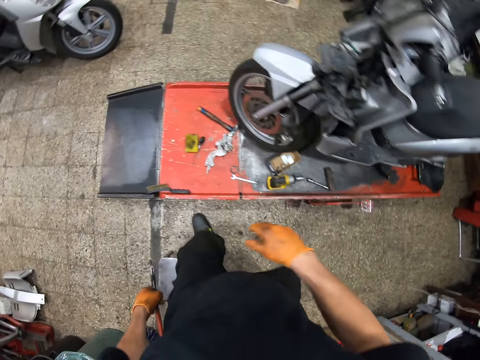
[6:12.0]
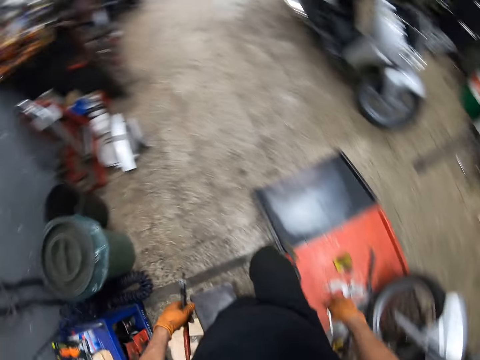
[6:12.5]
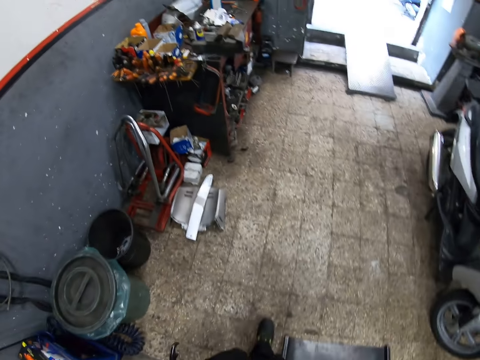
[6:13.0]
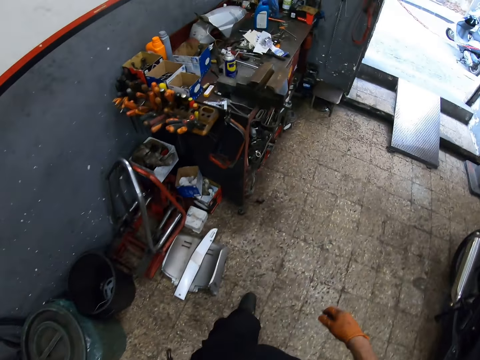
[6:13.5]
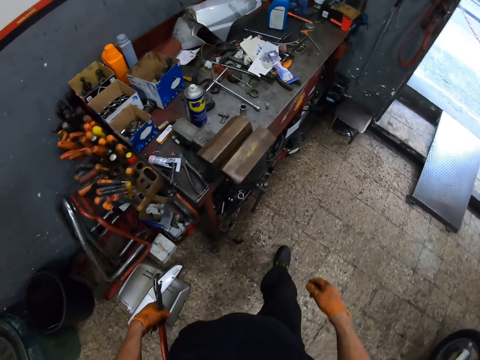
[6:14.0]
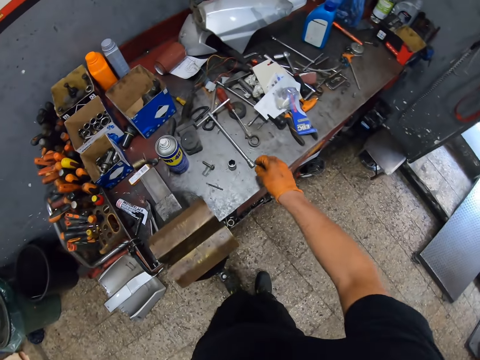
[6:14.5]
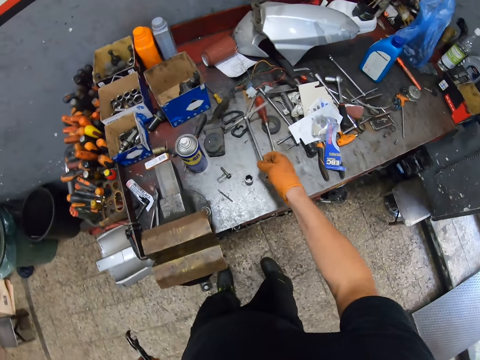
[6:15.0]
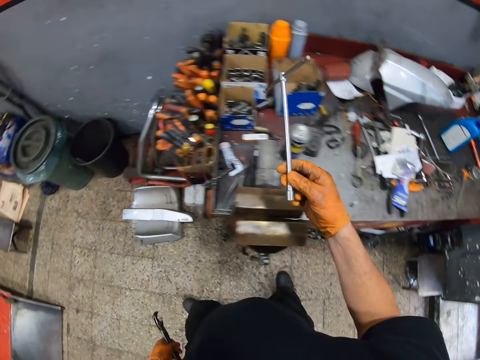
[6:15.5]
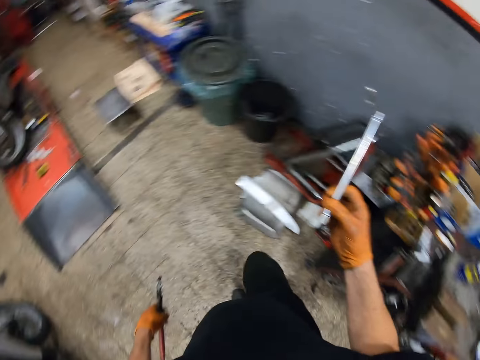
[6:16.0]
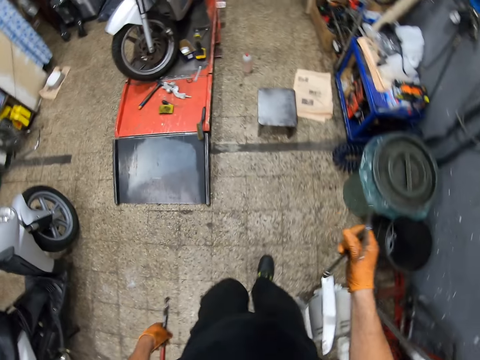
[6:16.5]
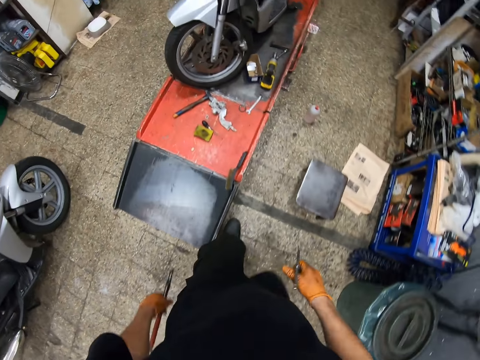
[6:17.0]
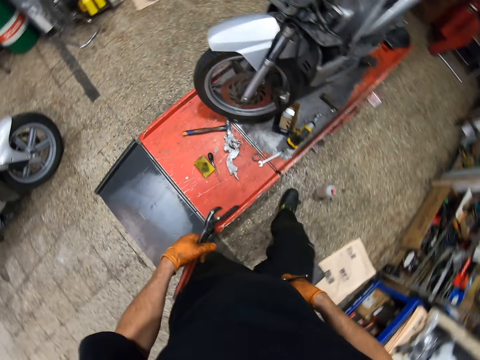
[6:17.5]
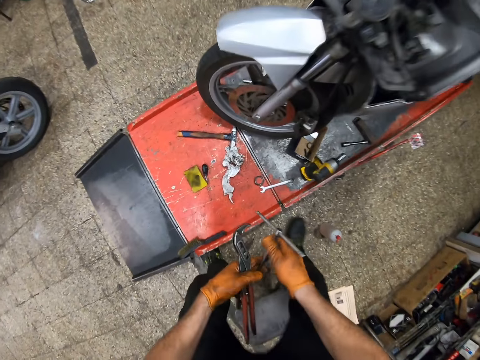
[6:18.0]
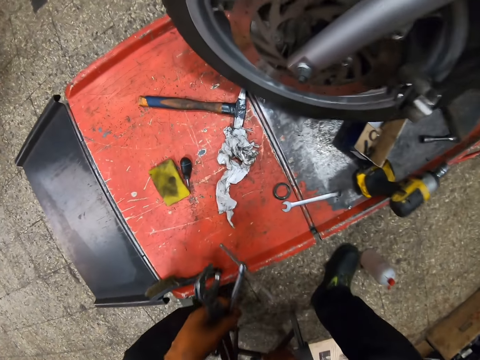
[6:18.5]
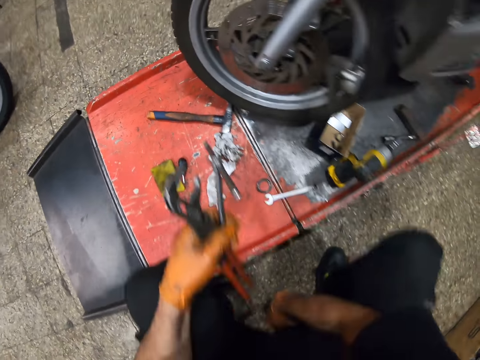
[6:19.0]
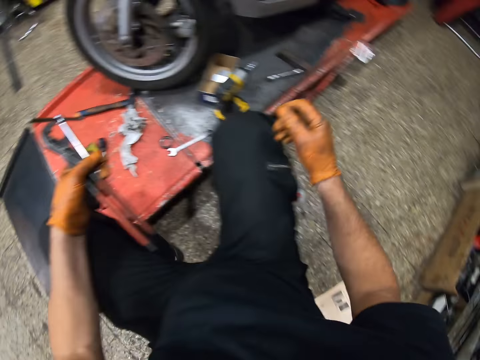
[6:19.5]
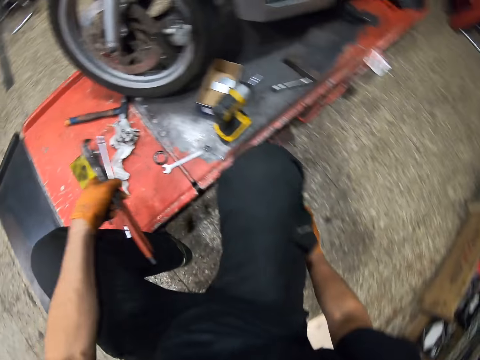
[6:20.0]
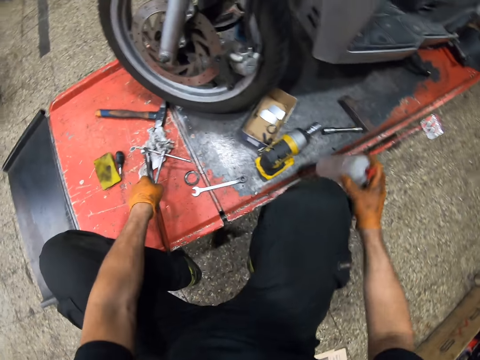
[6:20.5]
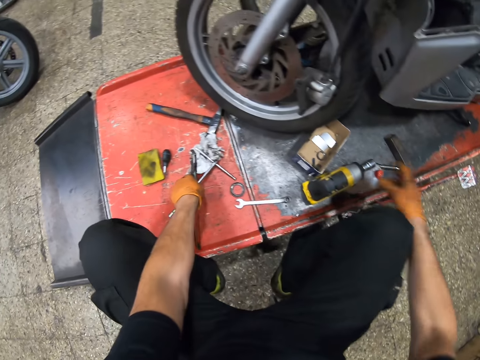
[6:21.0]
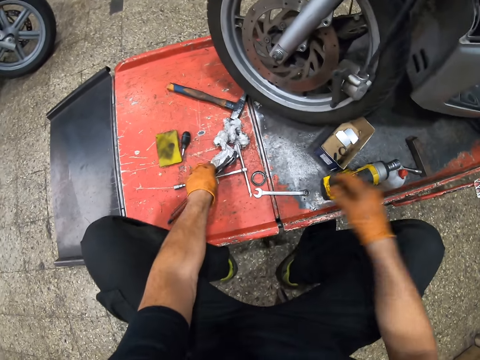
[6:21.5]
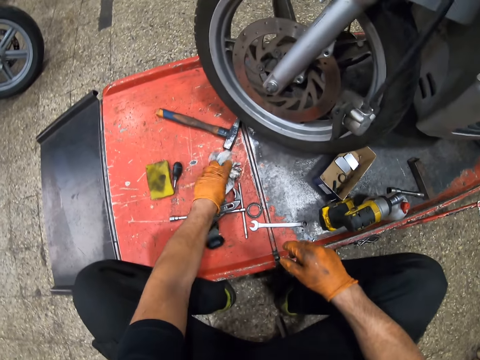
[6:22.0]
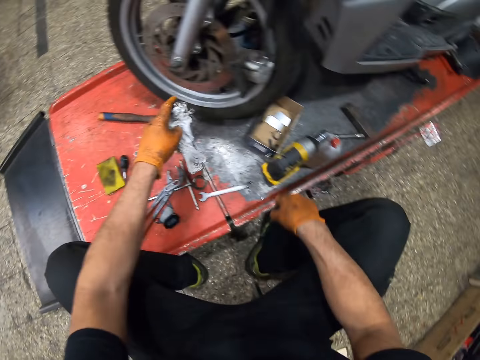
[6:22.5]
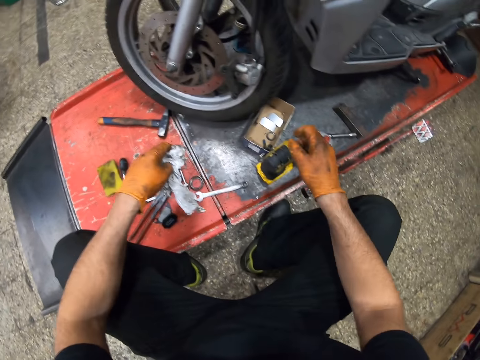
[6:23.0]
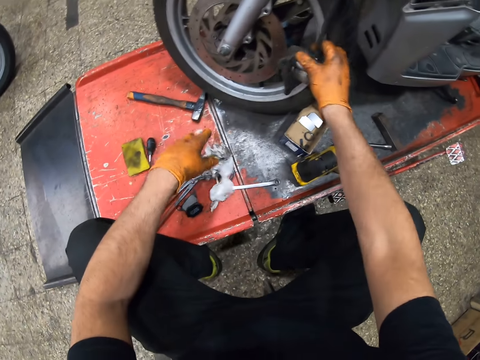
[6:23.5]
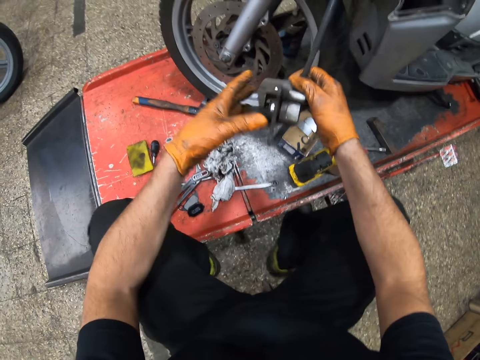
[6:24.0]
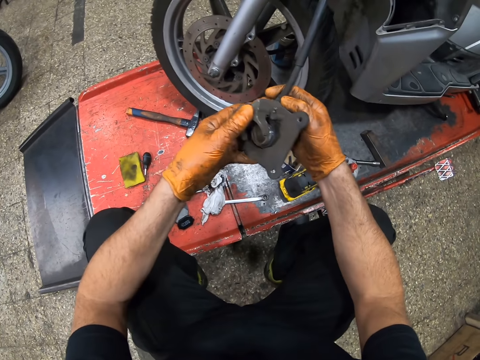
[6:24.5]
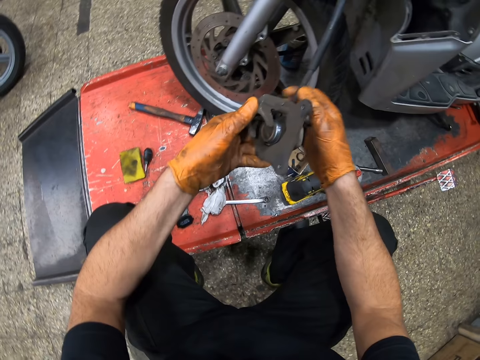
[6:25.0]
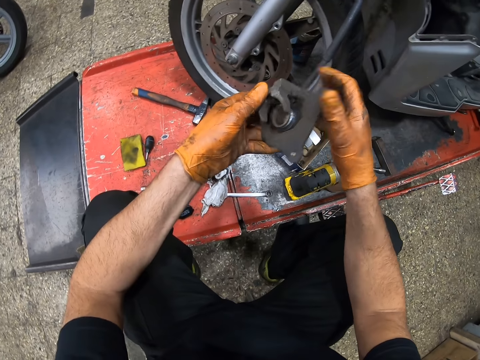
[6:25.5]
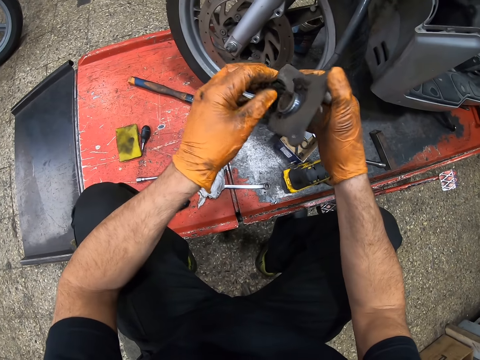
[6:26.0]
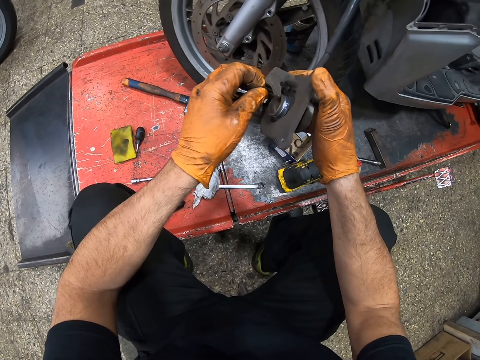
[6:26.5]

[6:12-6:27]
The camera wearer picks up a T spanner from the tool cabinet top. They sit on the stool. They pick up a bottle from the floor. They put the bottle on the lift table. They put the T spanner, the channel lock pliers and the brake pads on the lift table. They pick up a piece of cloth from the lift table. They put the piece of cloth on the lift table. They hold the brake shoe. They check the pressure gauge.

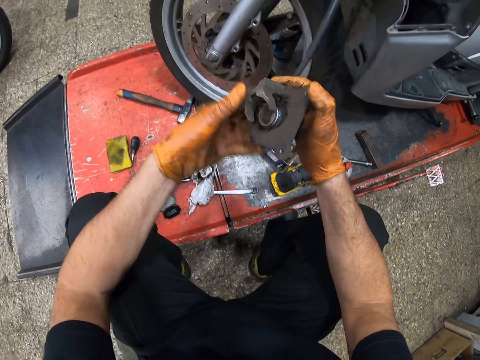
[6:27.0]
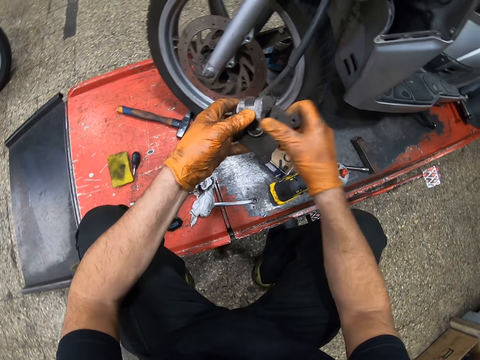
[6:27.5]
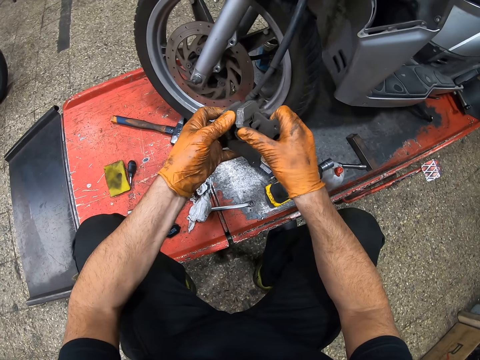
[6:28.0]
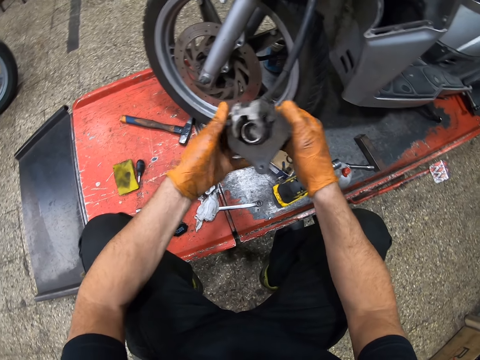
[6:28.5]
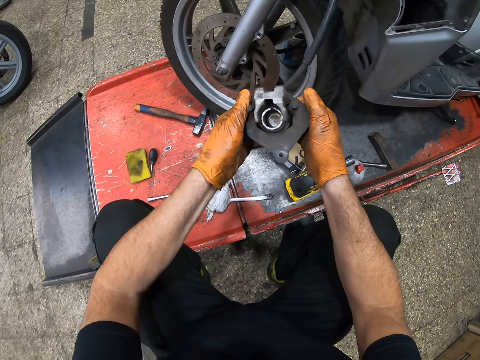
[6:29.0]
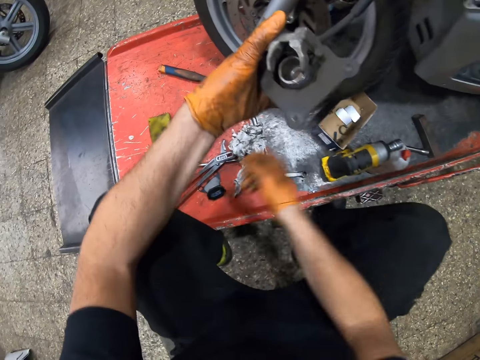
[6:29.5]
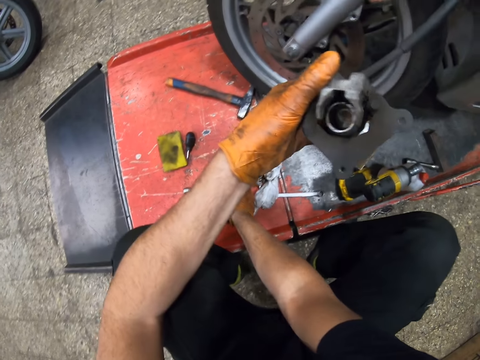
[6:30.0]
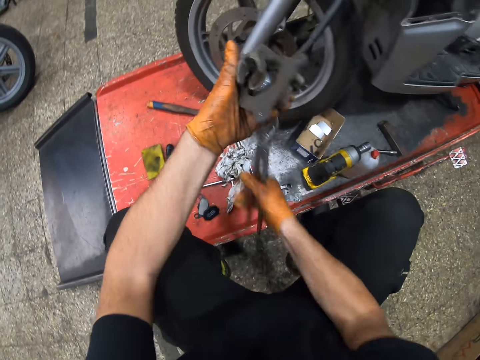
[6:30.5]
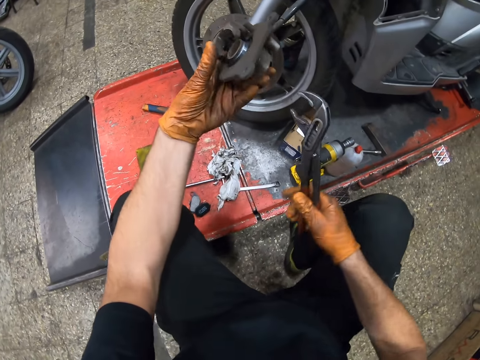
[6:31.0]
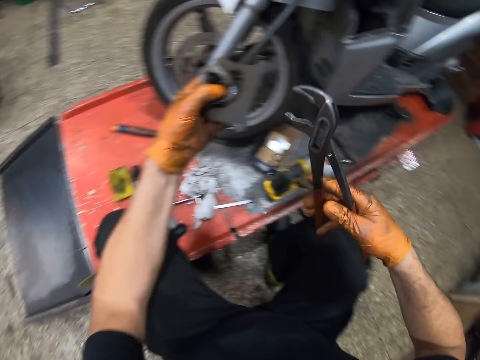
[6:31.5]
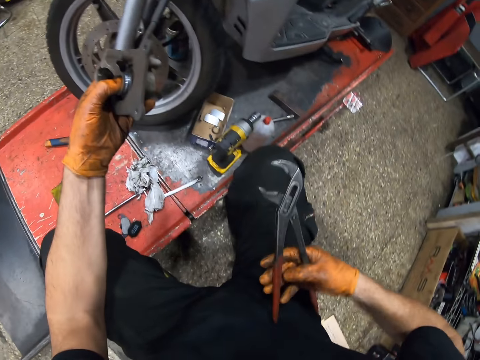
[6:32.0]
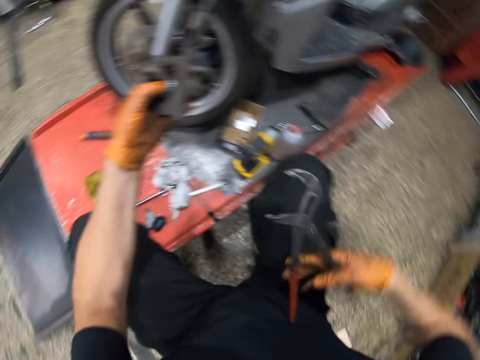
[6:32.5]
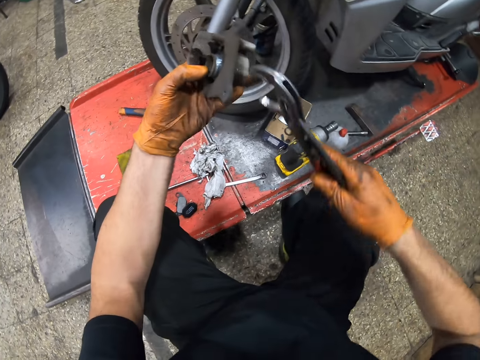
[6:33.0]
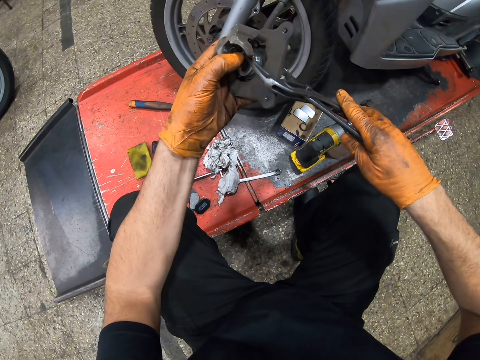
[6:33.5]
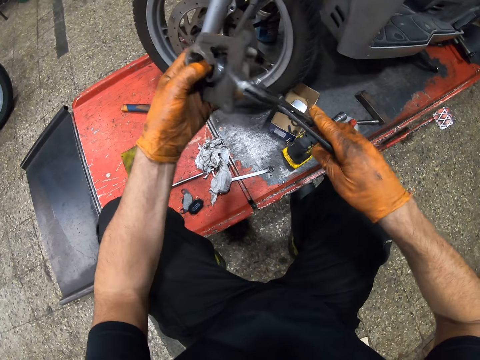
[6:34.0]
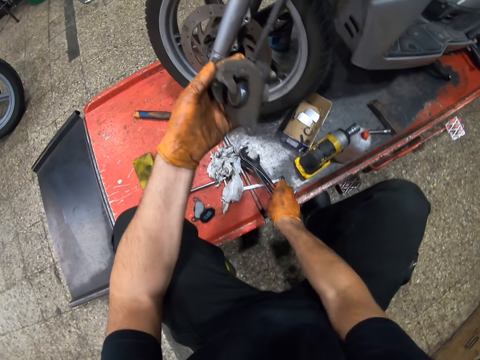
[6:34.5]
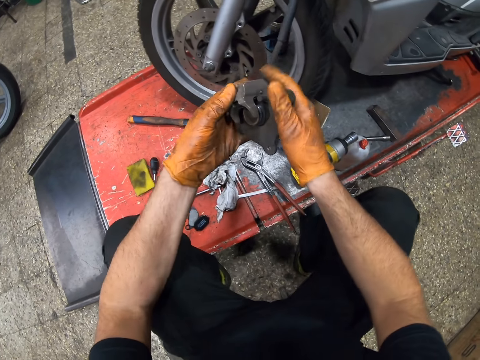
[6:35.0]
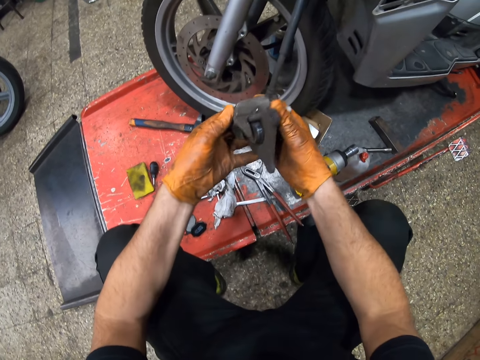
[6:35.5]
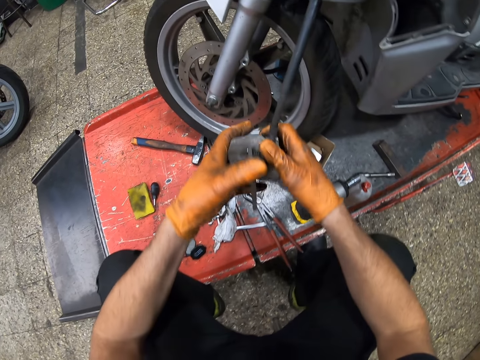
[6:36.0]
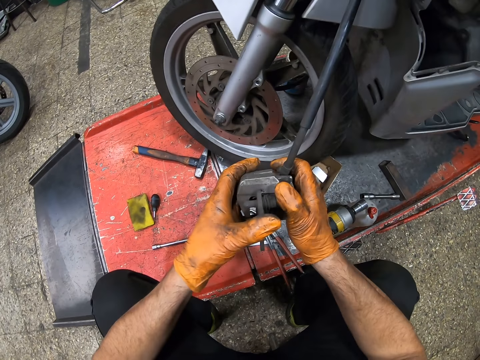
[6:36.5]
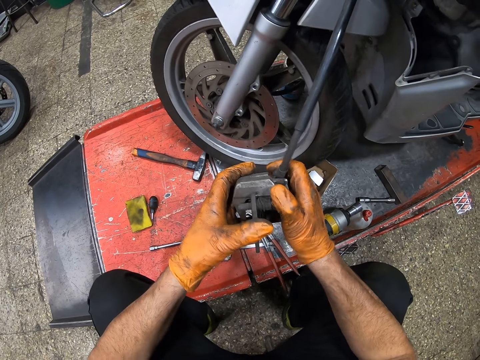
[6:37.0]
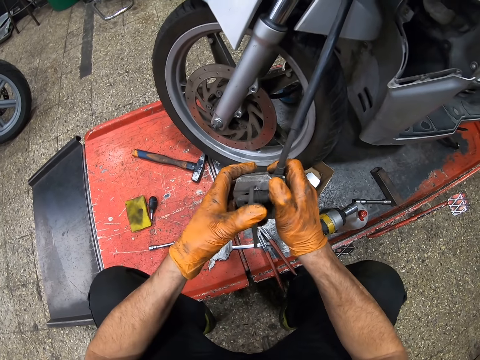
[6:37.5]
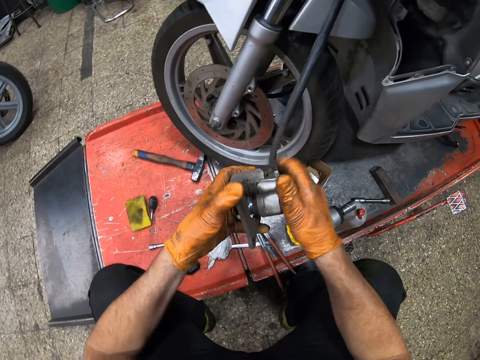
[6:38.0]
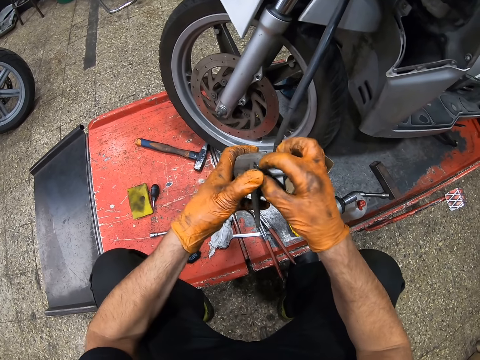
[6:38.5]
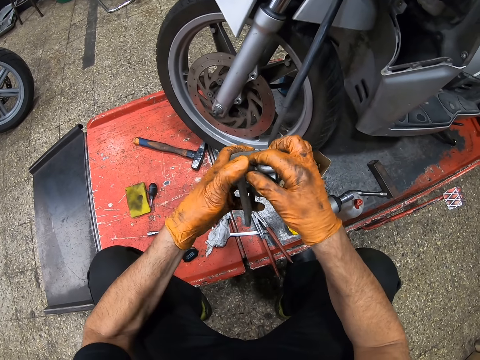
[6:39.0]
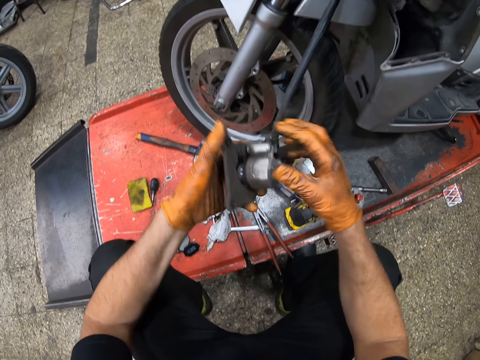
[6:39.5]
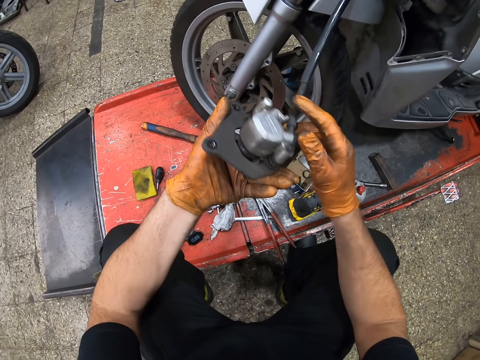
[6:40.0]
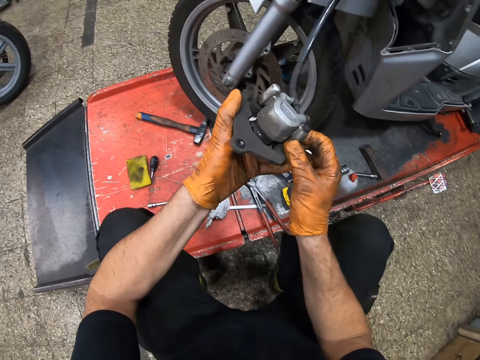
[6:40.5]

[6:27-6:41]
The camera wearer presses the brake caliper with his thumbs. He presses the brake disc with his hands. He picks up channel lock pliers from the lift table. He uses the pliers on the pressure gauge. He spreads the channel lock pliers with one hand. He puts the channel lock pliers on the brake disk. He puts the channel lock pliers on the lift table. He examines the pressure gauge. He pulls the brake plate. He turns the hold down pin with his hand.
